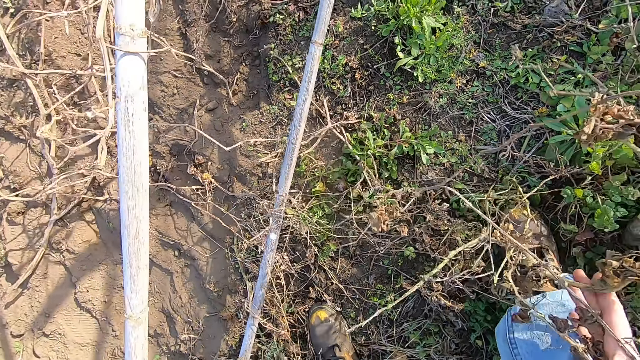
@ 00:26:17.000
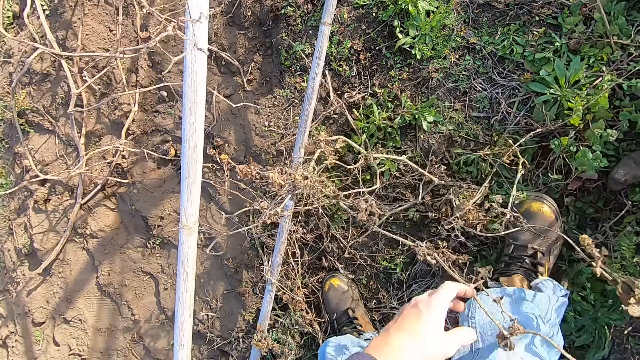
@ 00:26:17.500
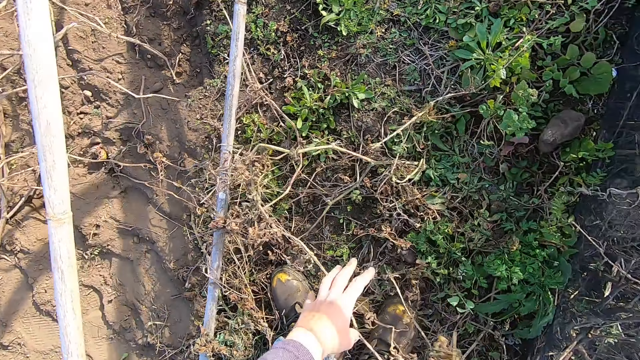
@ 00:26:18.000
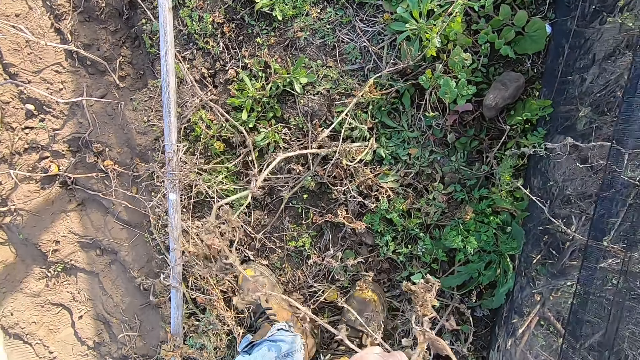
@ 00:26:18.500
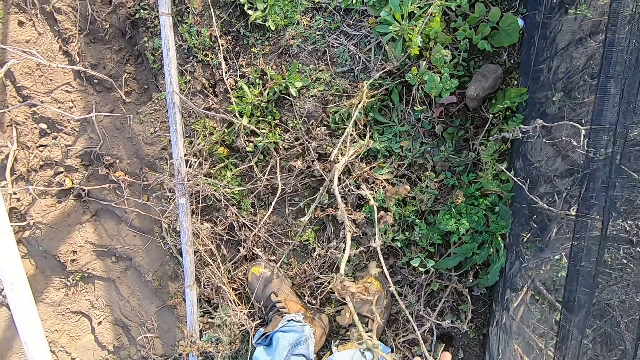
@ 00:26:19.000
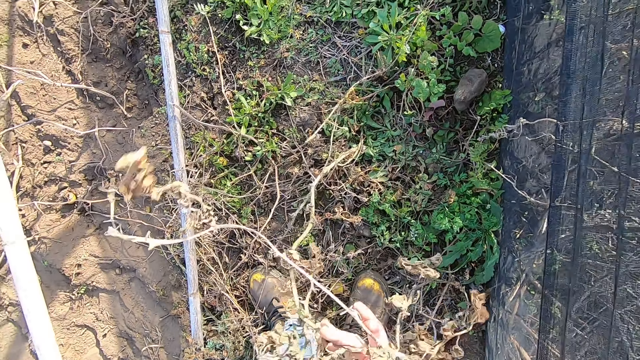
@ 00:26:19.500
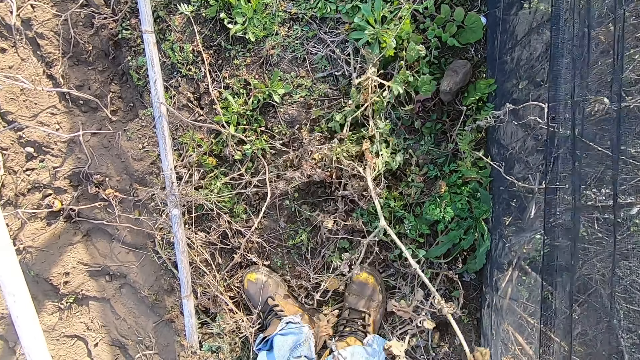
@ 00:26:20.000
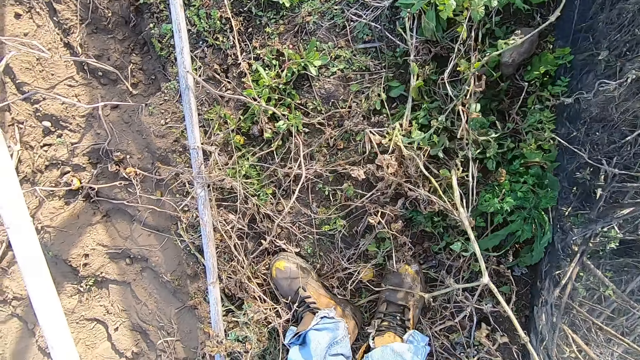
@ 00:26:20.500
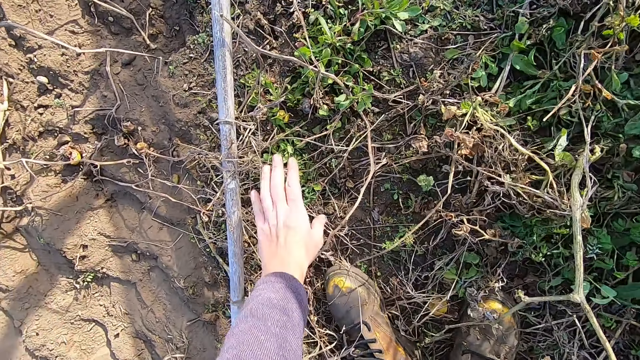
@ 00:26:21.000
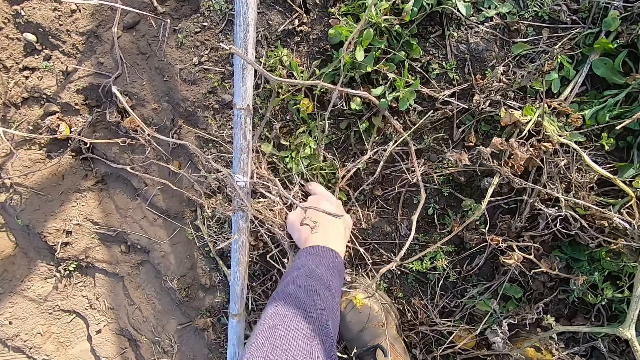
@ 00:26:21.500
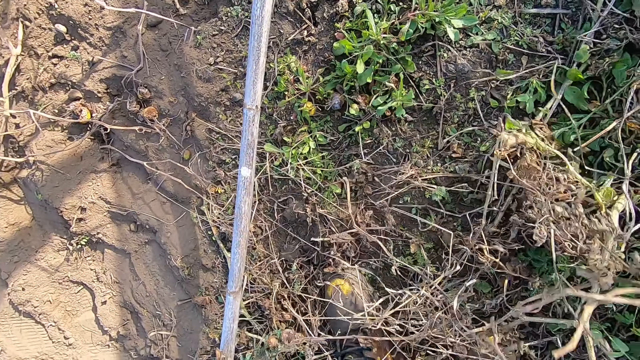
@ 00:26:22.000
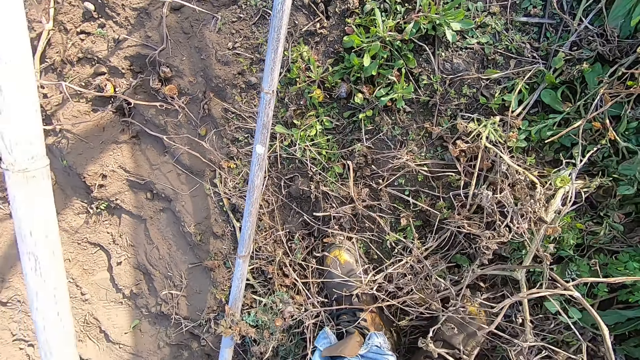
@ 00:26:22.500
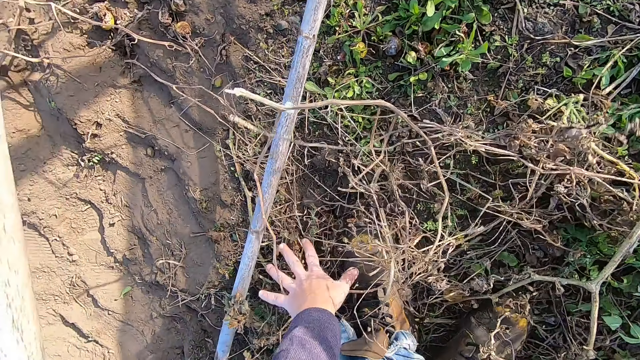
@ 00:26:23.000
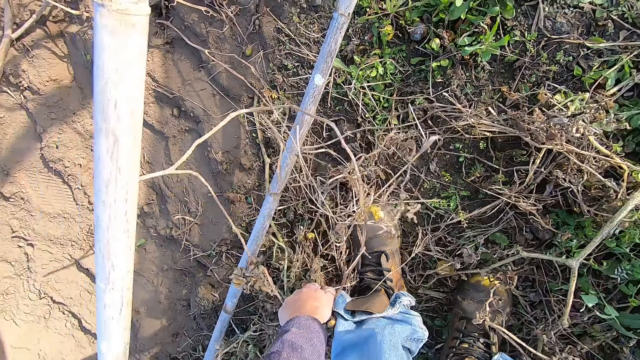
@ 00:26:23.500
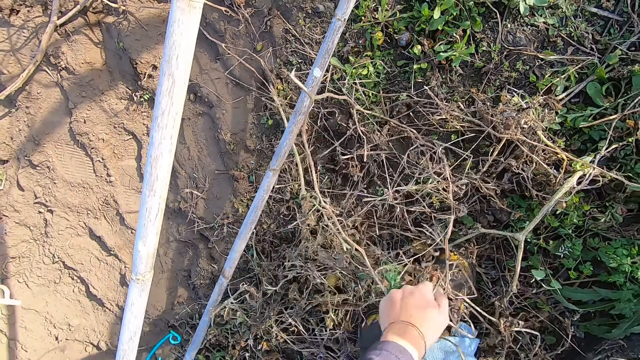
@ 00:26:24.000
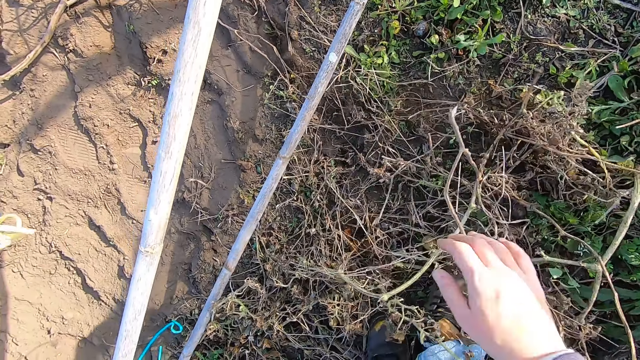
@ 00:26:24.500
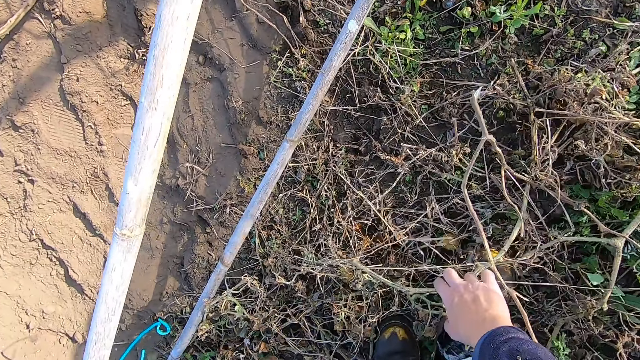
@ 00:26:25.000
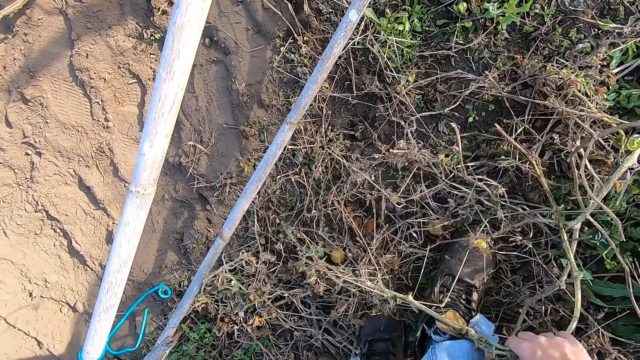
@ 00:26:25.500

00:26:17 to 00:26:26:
The camera wearer picks up dry plants from the ground. They pull the dry plants from the ground.

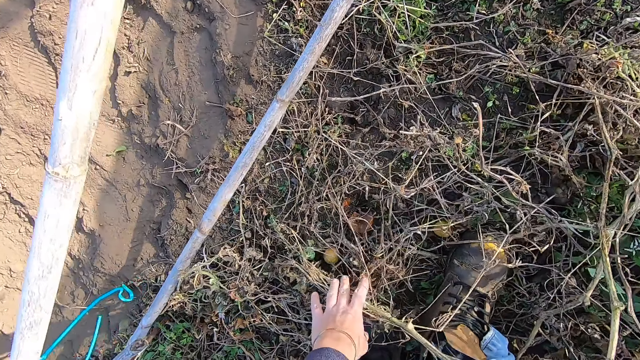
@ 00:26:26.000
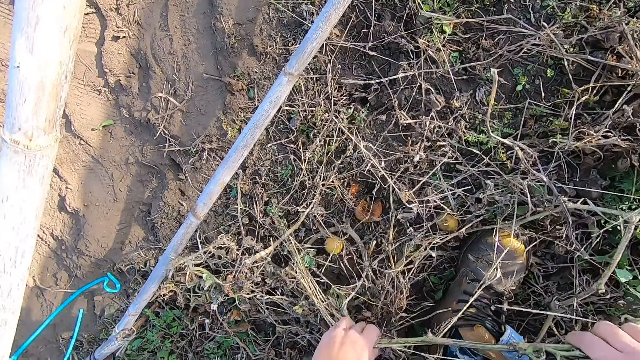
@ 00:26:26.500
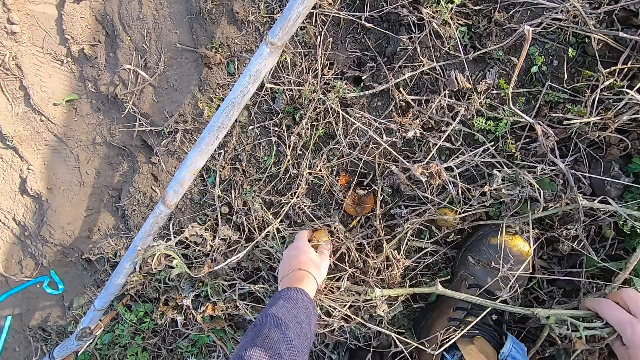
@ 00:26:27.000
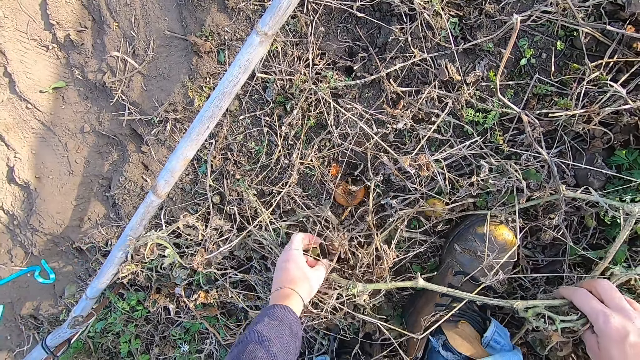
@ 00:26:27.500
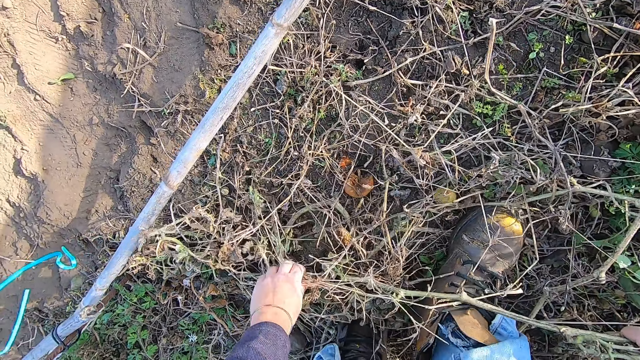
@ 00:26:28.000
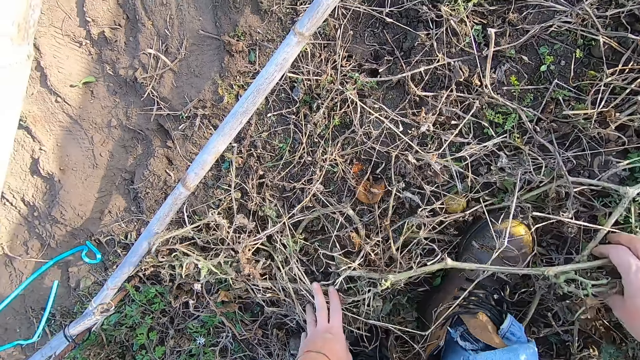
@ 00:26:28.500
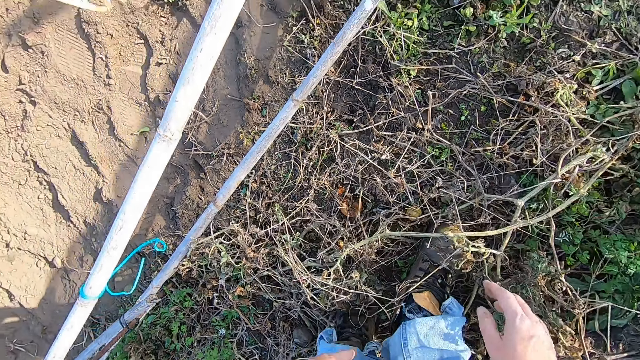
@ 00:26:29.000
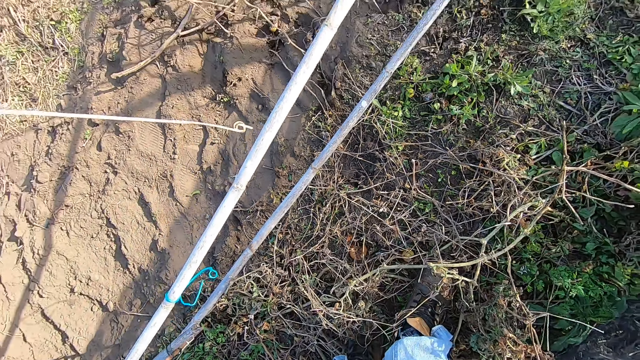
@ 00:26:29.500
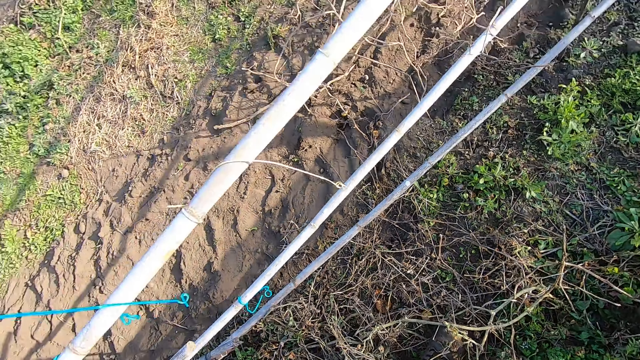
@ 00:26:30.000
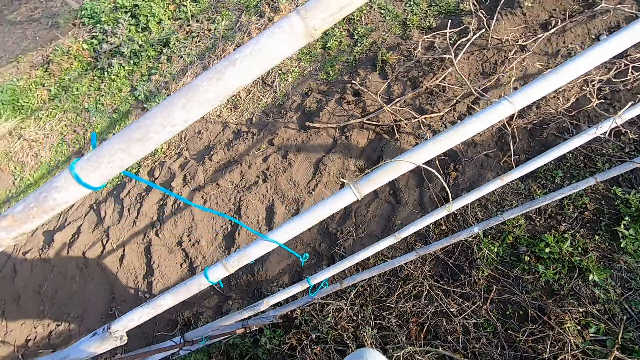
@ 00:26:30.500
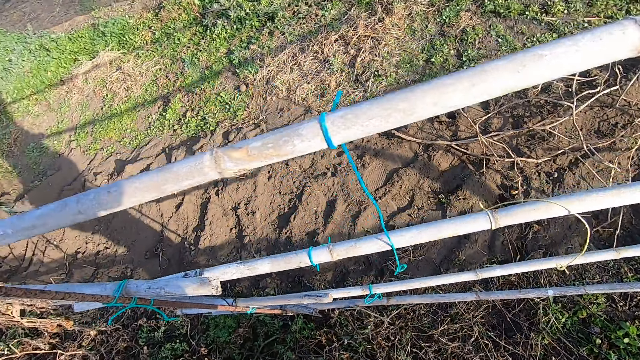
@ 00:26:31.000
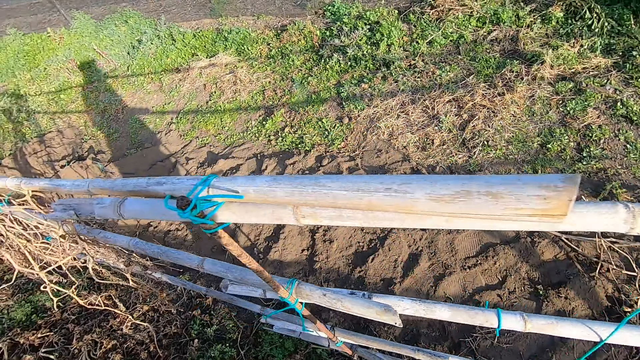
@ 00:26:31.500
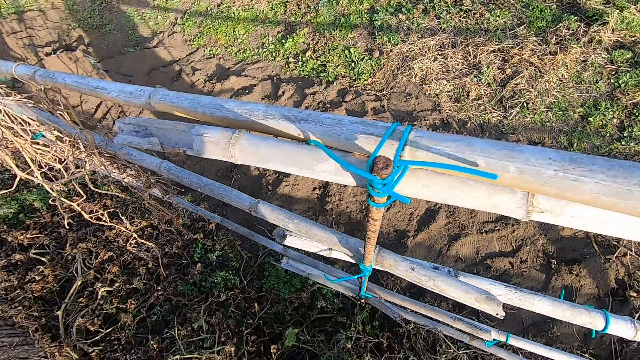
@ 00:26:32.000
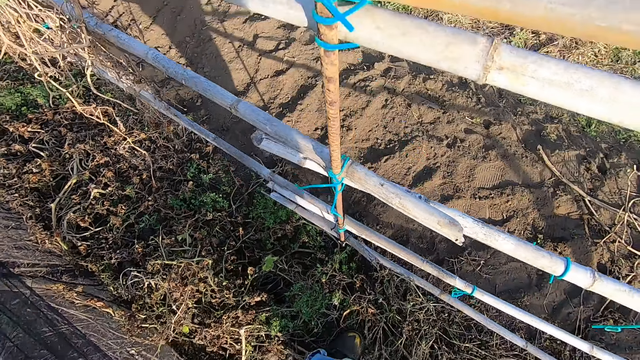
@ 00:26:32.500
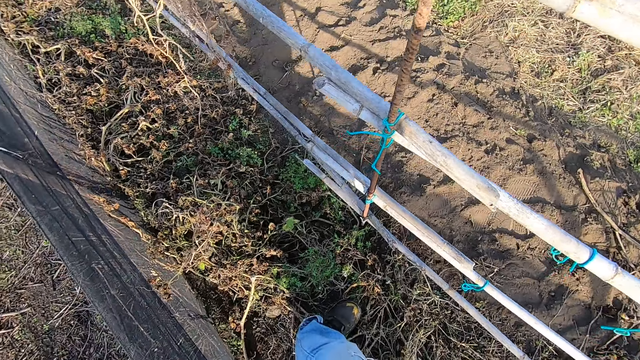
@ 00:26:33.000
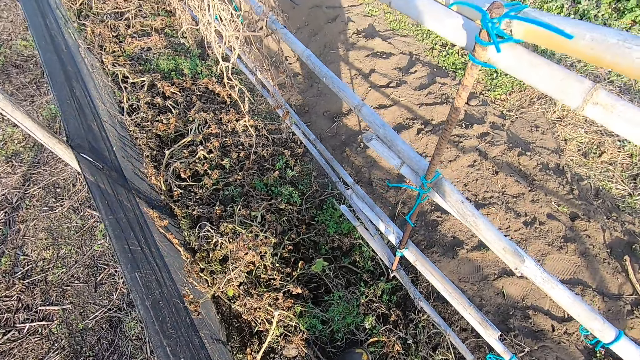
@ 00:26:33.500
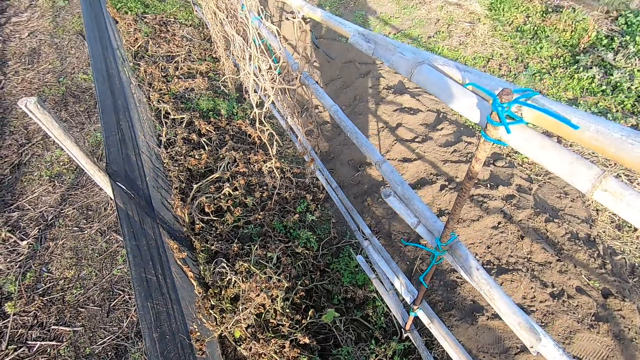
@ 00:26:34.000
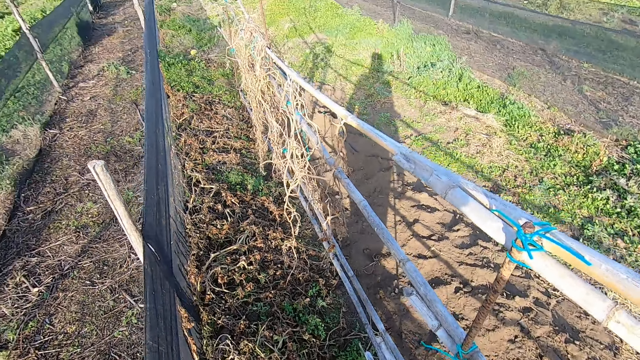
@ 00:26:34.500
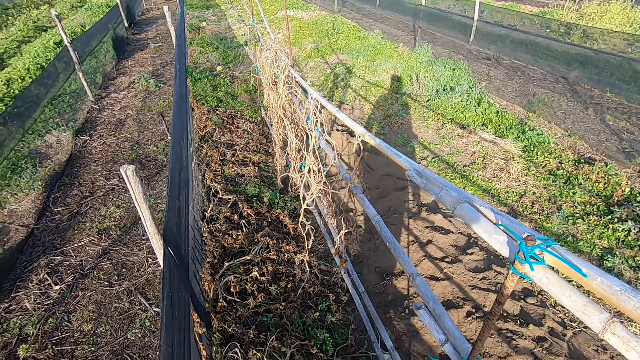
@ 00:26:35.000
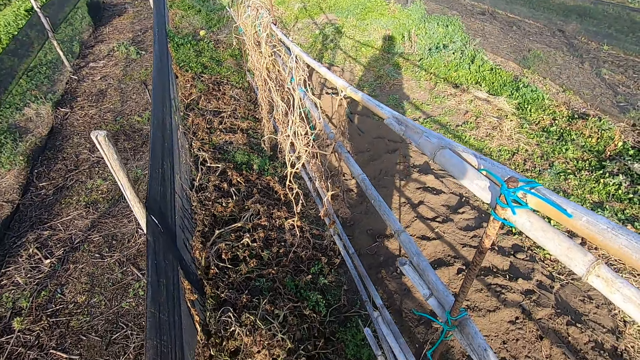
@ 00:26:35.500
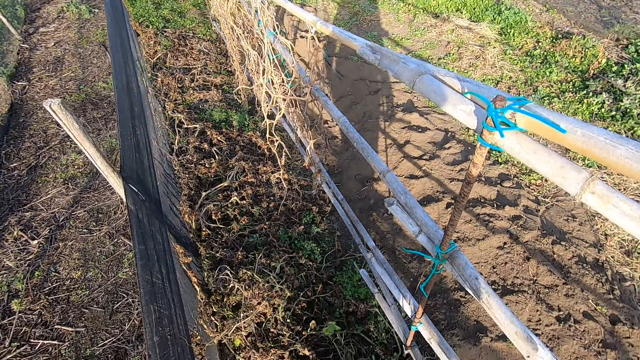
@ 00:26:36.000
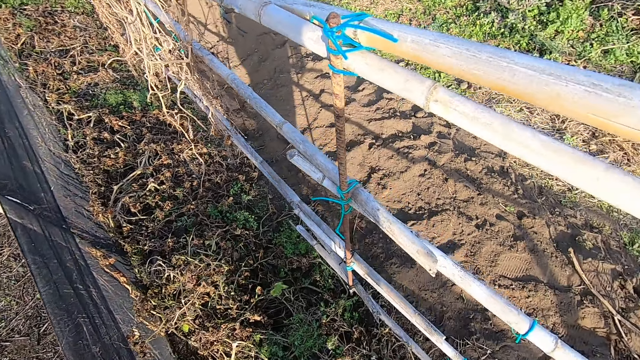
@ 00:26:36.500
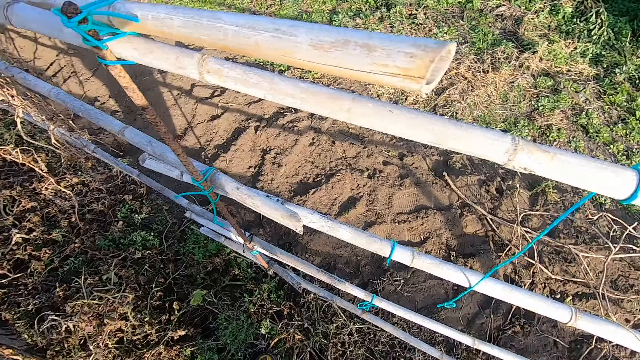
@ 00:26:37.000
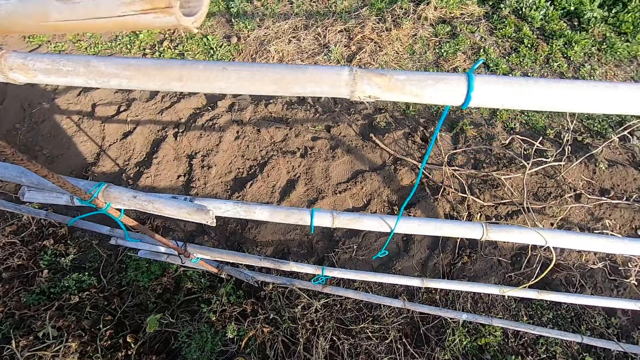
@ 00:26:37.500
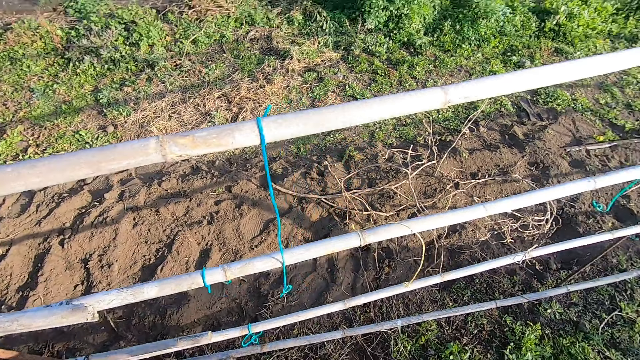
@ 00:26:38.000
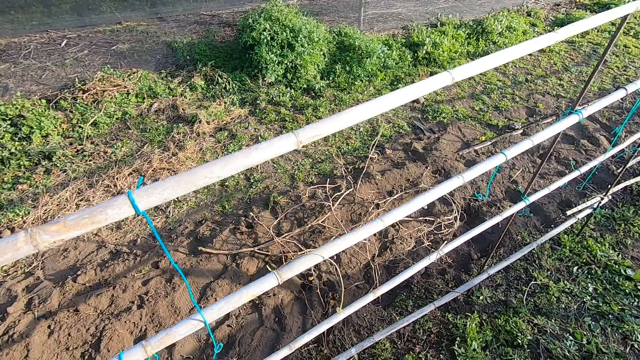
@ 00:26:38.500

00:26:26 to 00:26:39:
The camera wearer moves a fruit on the ground. They pull dry plants from the ground. They stand up. They look around the farm.
